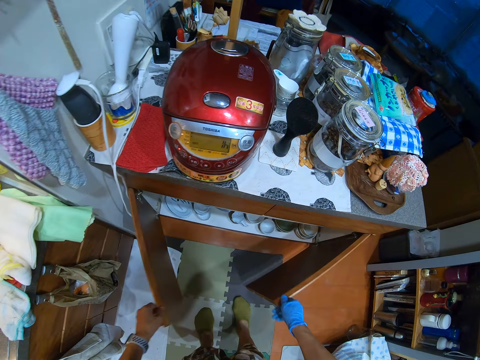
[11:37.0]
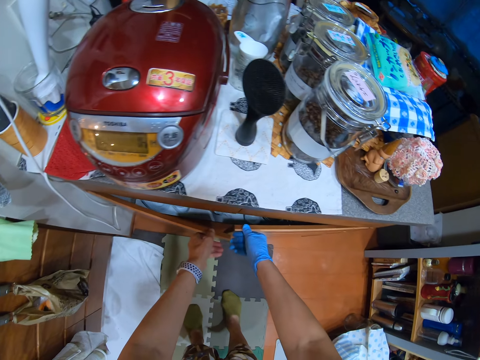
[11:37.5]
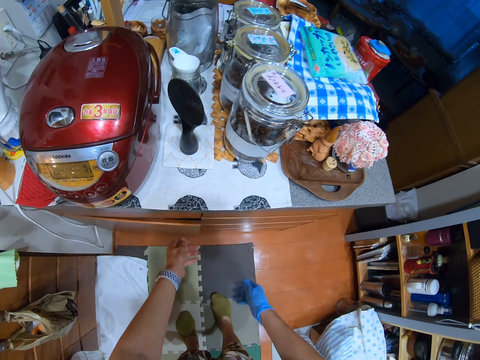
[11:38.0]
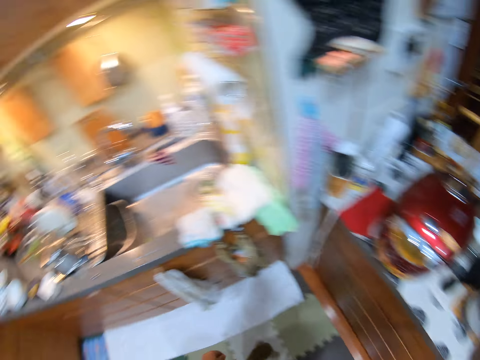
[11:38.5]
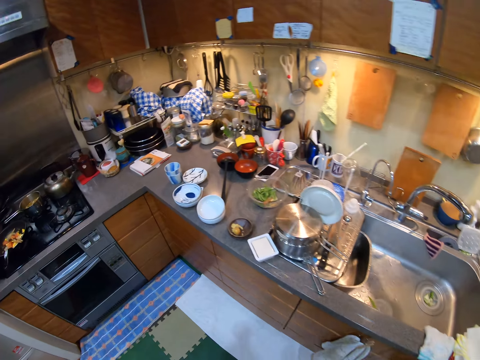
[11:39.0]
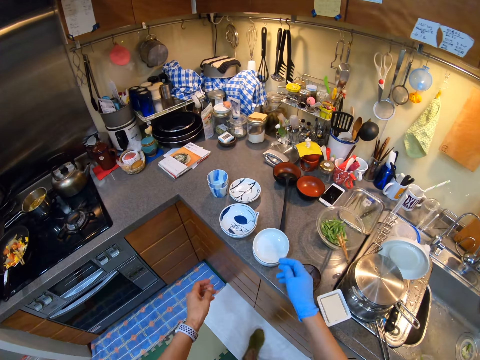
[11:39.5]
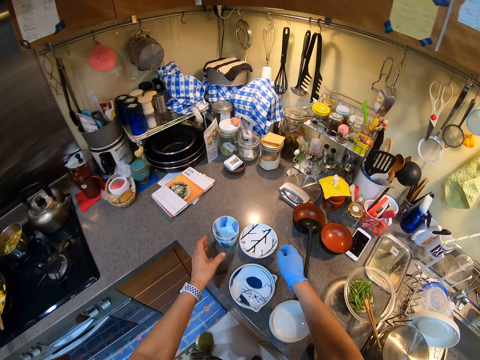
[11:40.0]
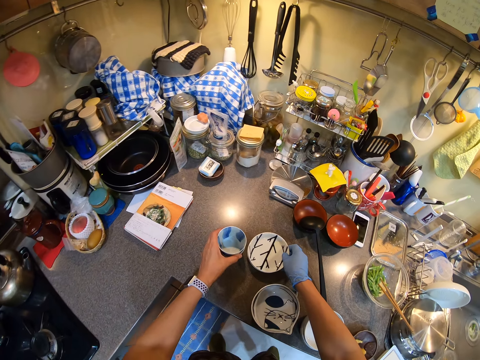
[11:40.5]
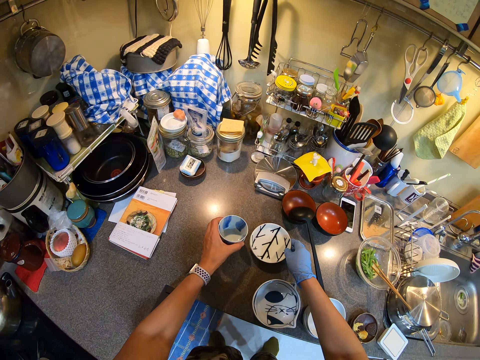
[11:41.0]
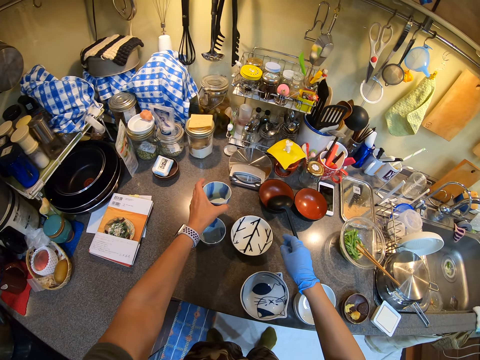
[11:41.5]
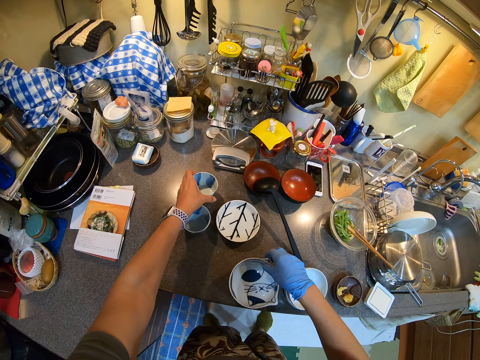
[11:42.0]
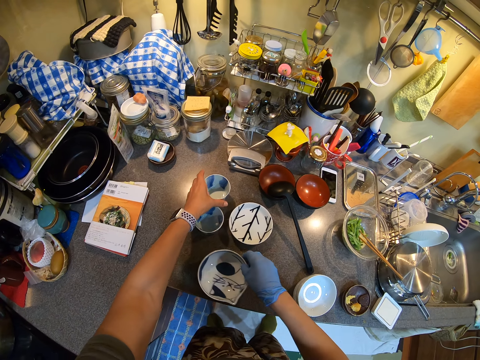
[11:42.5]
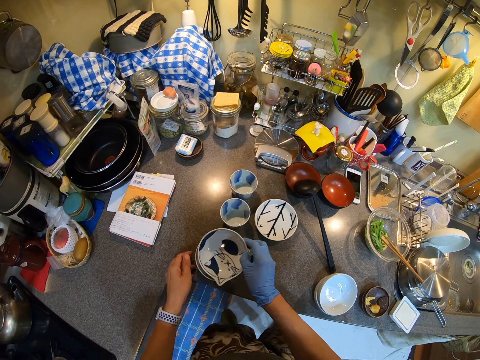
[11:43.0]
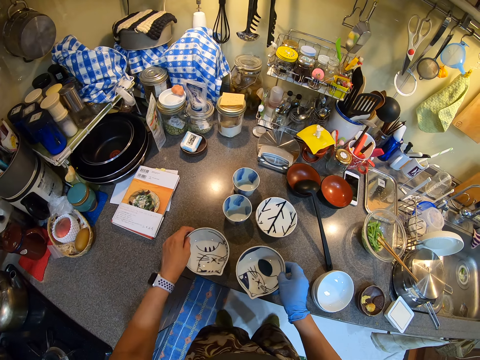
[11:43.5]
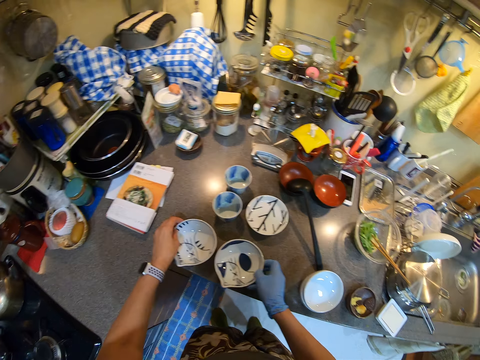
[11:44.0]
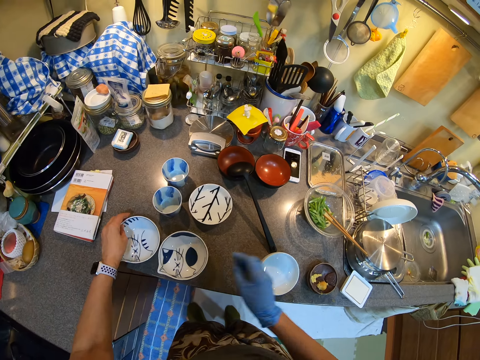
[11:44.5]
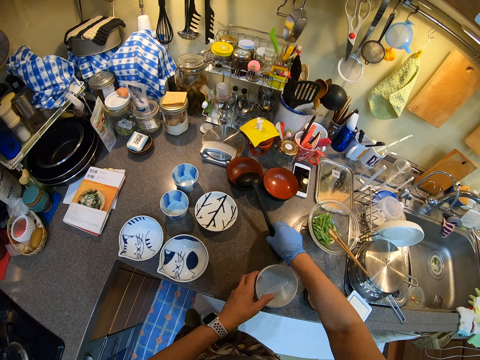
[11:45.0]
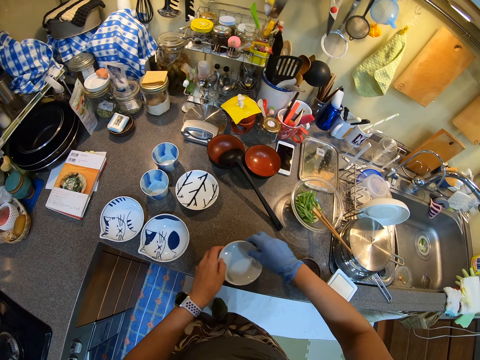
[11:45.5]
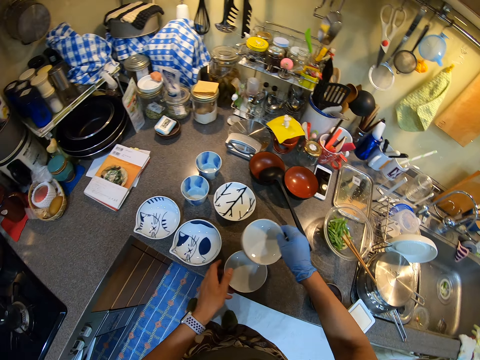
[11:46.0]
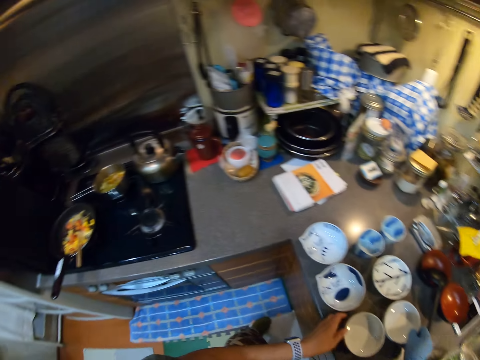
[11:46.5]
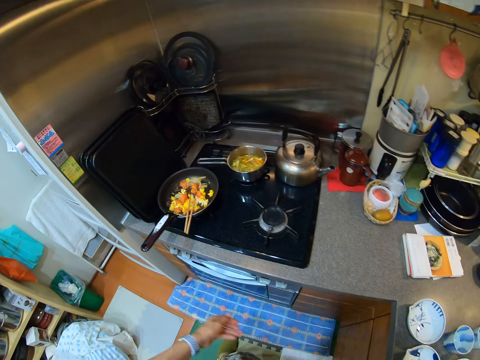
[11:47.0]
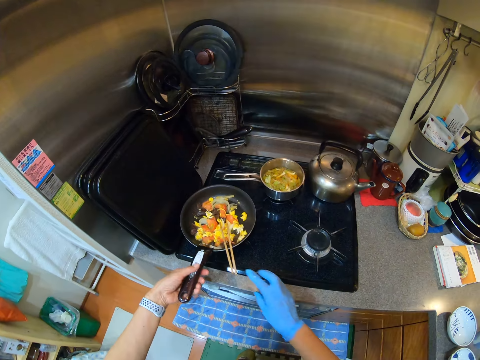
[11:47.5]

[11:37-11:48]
The camera wearer closes the cupboard. They walk. They move the plates and cups together on the counter top. They move a plate. They hold the dishes. They touch the spoon. They move the plates. They move.
